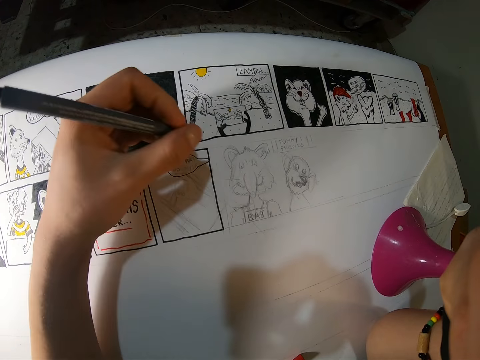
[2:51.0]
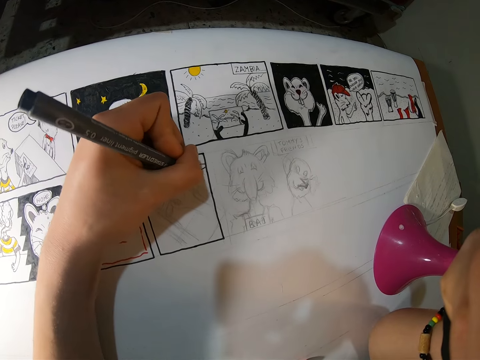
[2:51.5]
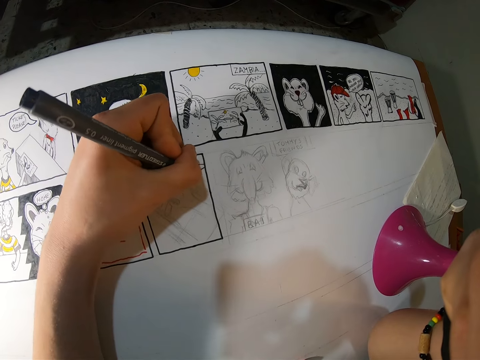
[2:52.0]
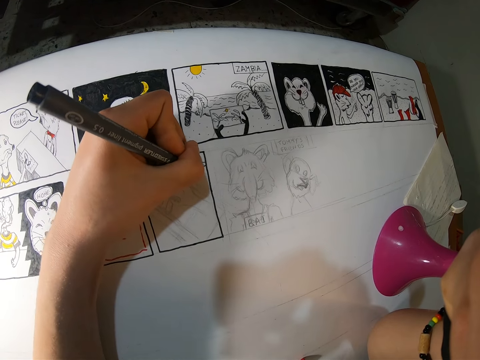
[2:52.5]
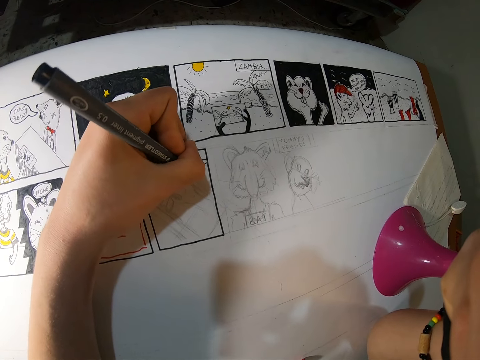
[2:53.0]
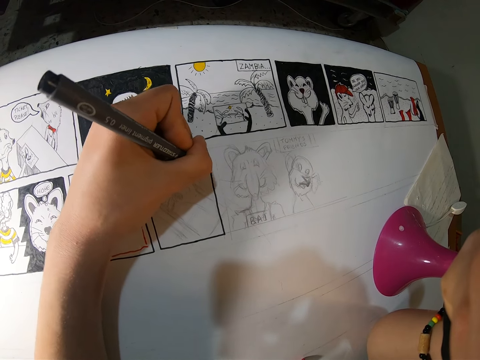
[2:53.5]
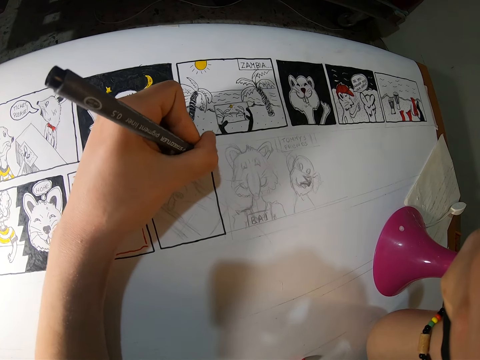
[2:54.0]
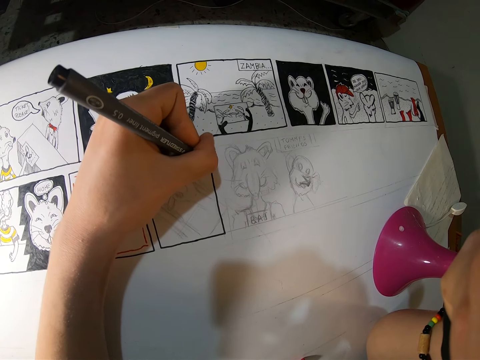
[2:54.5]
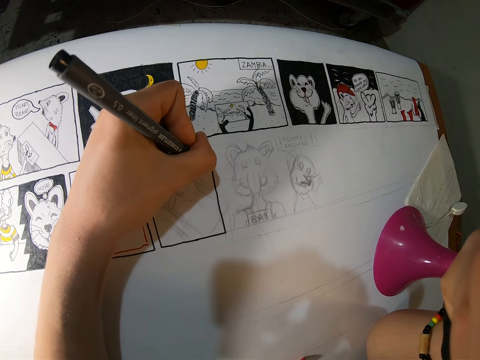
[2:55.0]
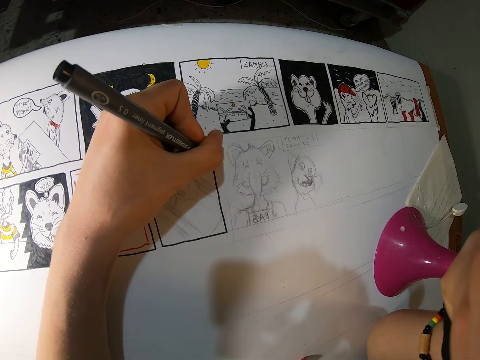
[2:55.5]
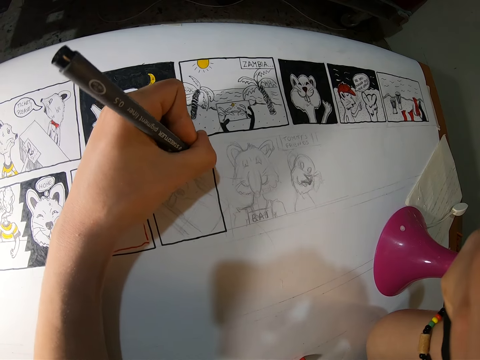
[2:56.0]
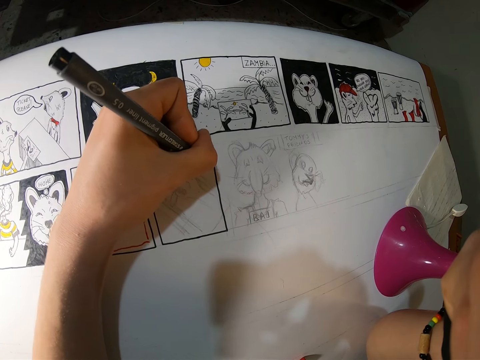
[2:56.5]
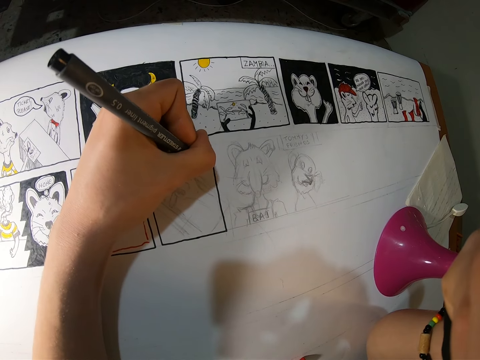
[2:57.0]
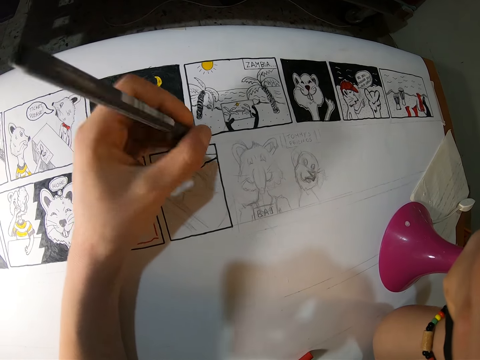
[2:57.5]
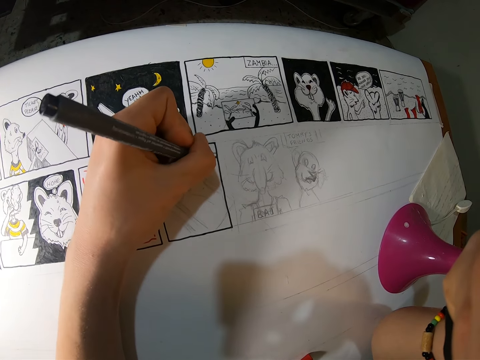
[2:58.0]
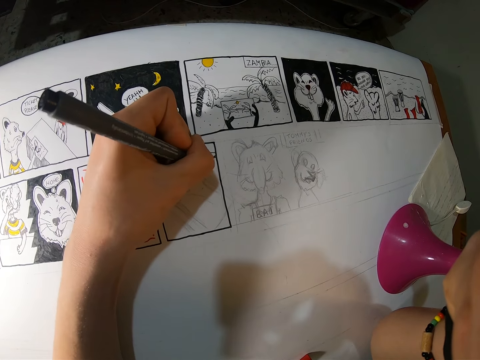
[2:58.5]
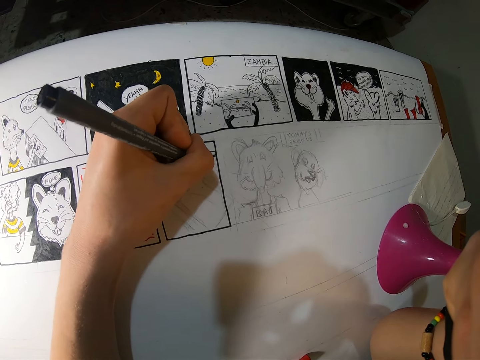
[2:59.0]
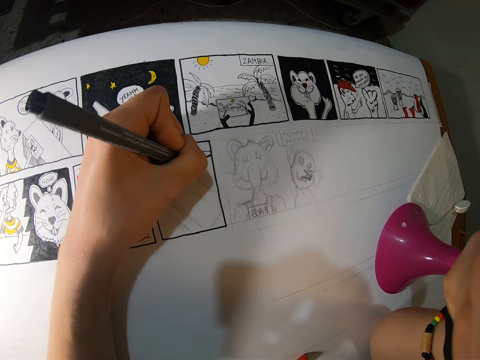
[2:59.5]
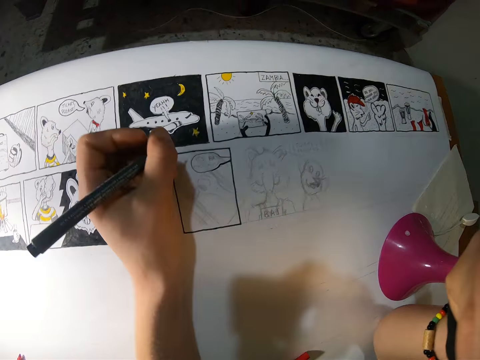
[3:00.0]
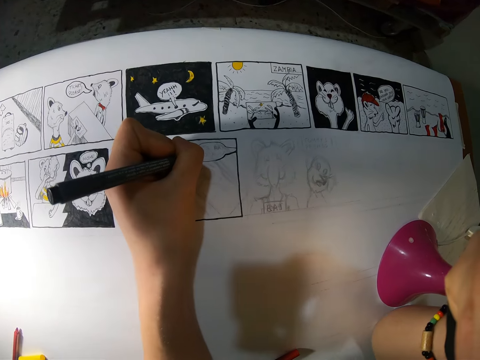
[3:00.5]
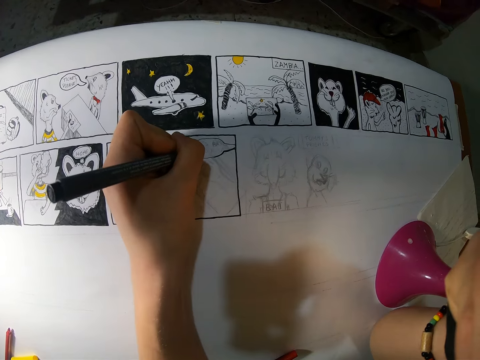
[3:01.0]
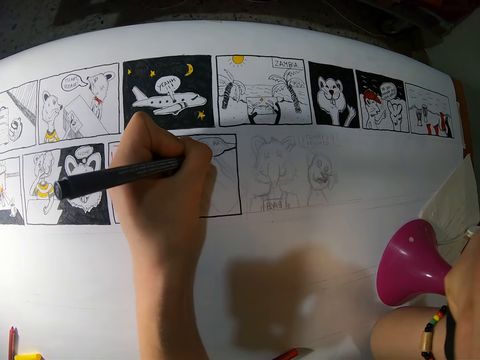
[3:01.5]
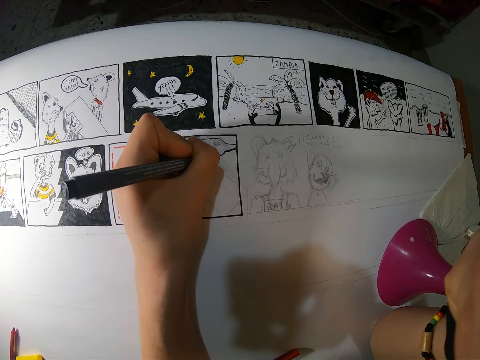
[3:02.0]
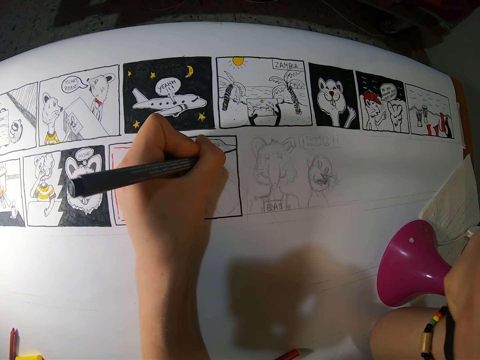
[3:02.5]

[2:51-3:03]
The camera wearer moves the left hand. They draw on the board. They move a hand. They draw on the board. They draw on the board again.

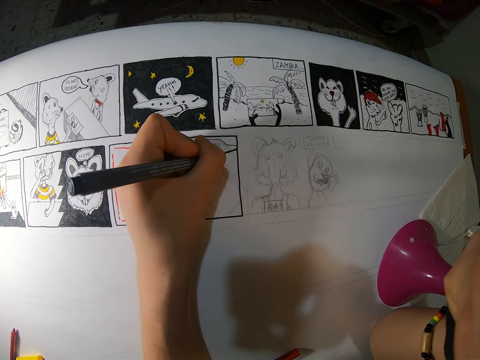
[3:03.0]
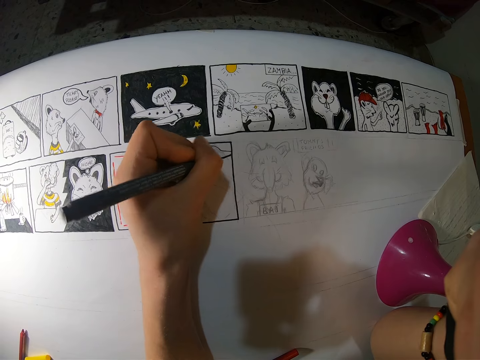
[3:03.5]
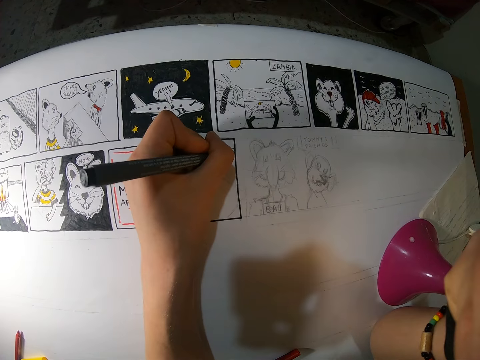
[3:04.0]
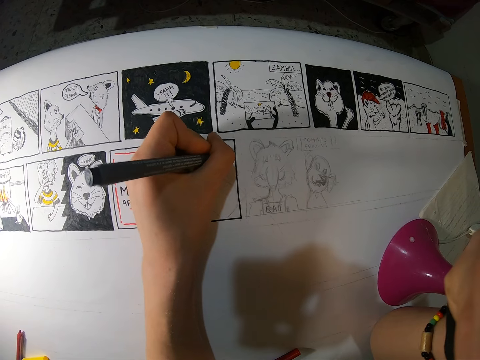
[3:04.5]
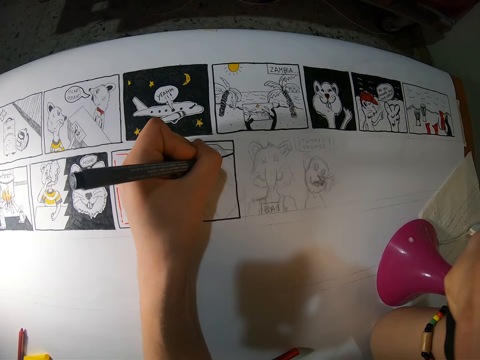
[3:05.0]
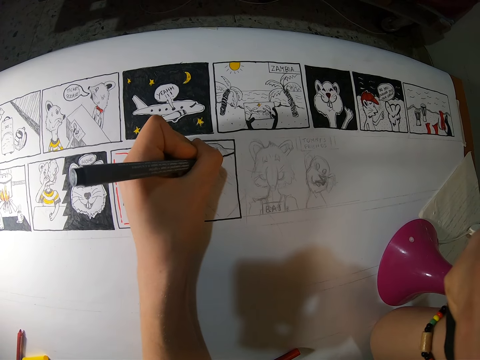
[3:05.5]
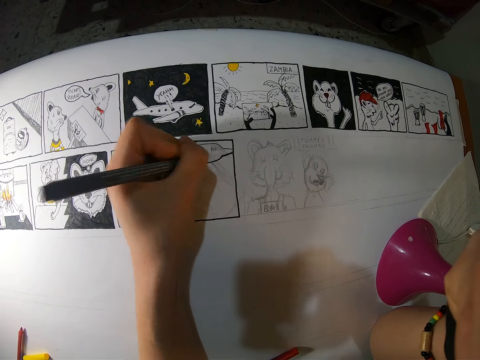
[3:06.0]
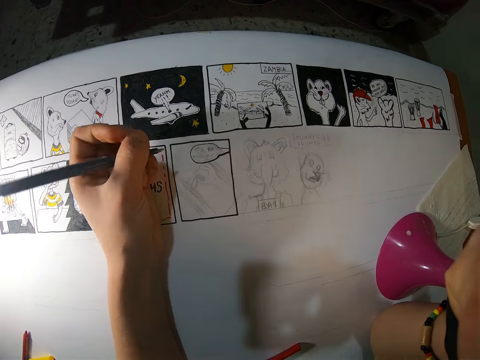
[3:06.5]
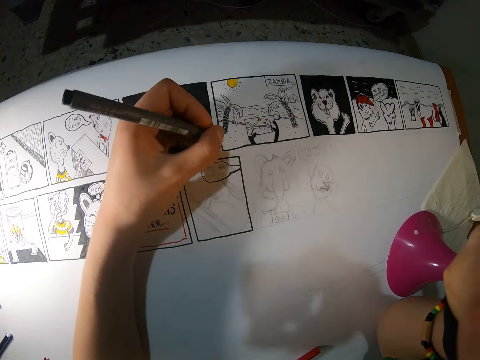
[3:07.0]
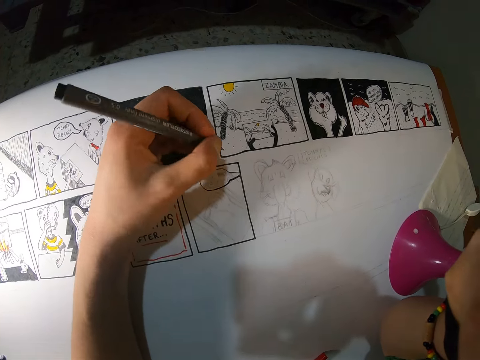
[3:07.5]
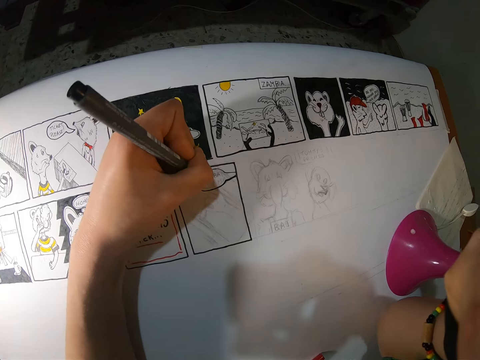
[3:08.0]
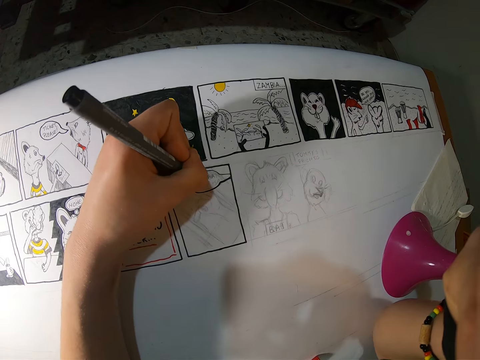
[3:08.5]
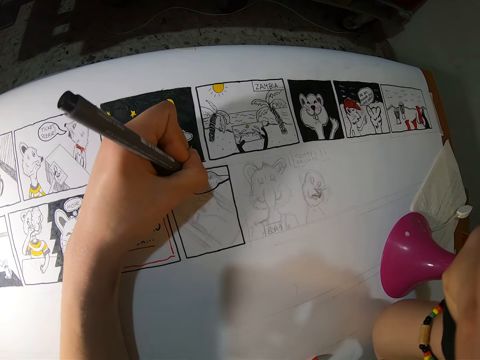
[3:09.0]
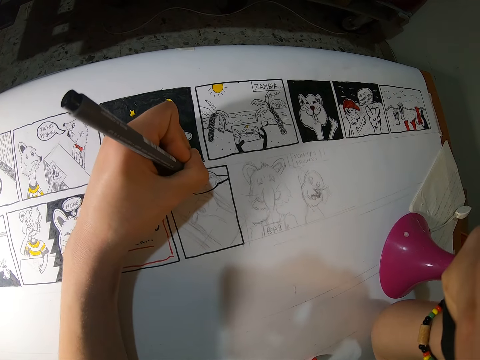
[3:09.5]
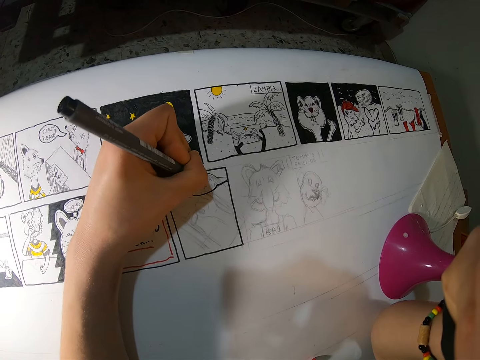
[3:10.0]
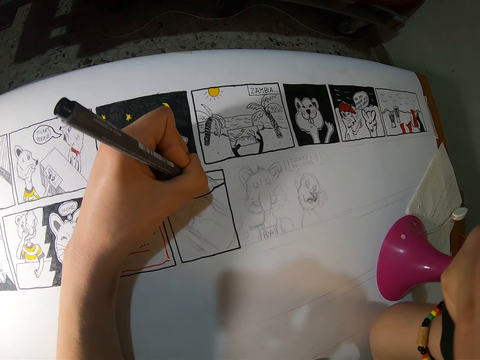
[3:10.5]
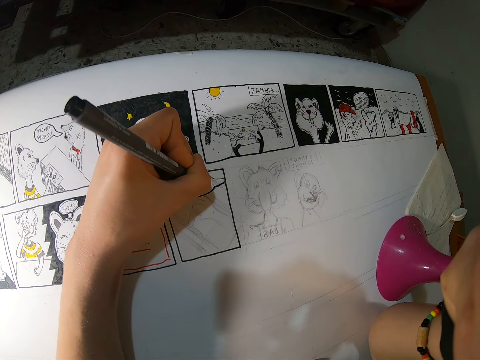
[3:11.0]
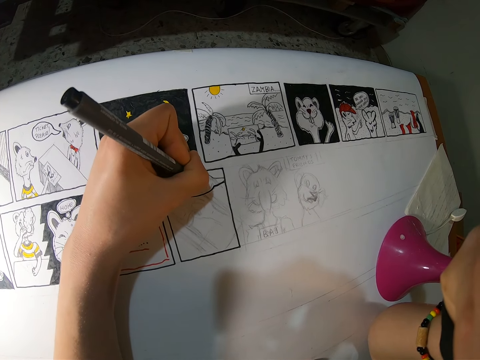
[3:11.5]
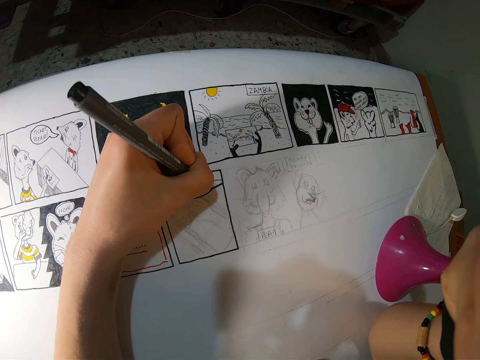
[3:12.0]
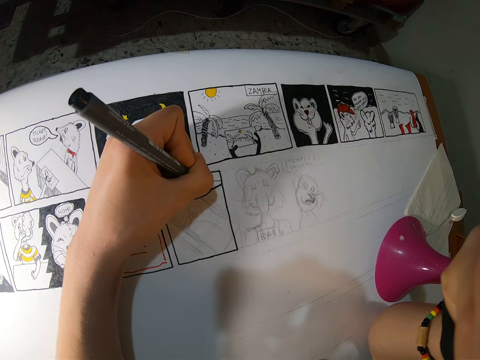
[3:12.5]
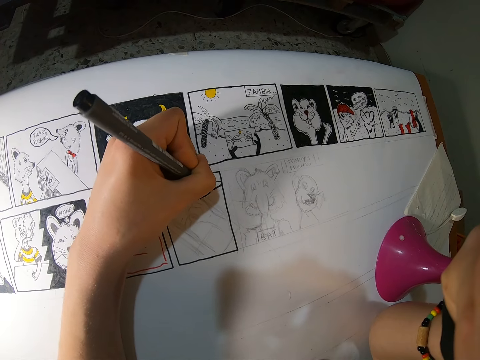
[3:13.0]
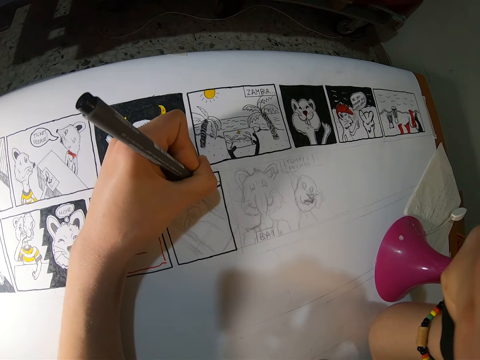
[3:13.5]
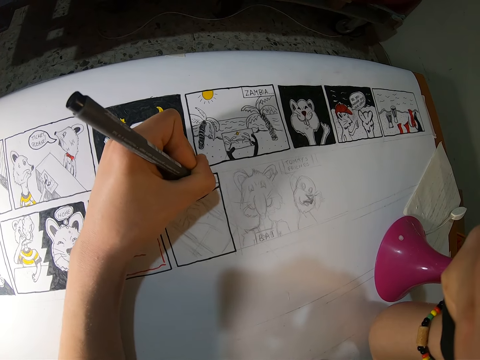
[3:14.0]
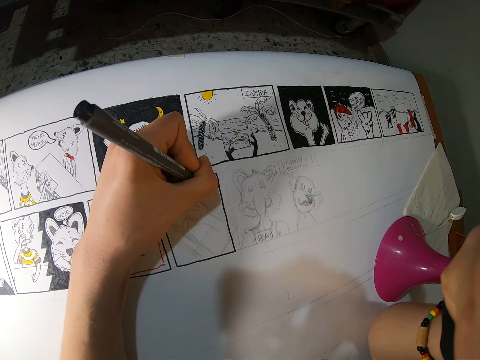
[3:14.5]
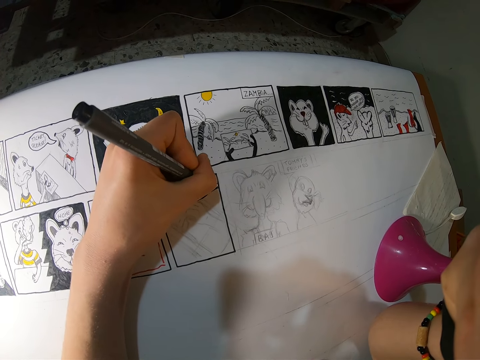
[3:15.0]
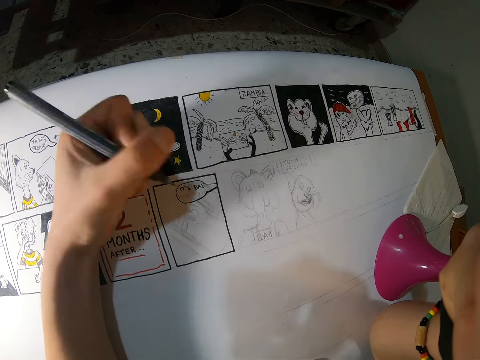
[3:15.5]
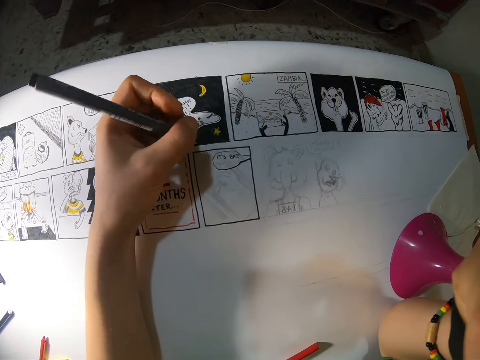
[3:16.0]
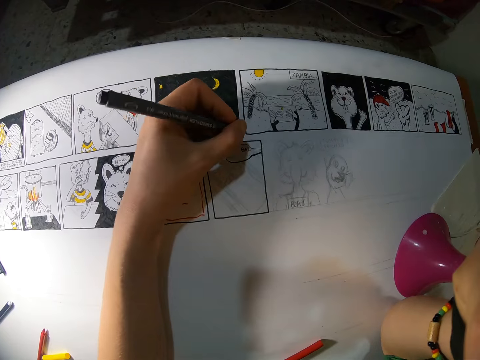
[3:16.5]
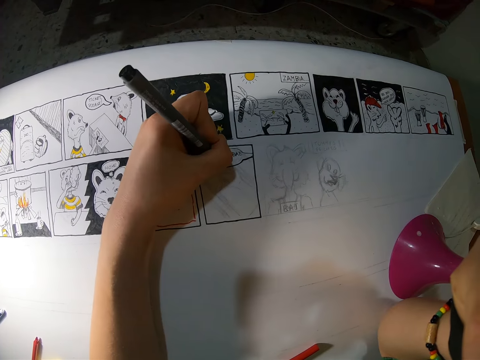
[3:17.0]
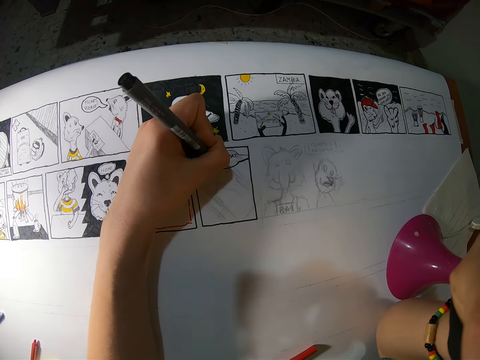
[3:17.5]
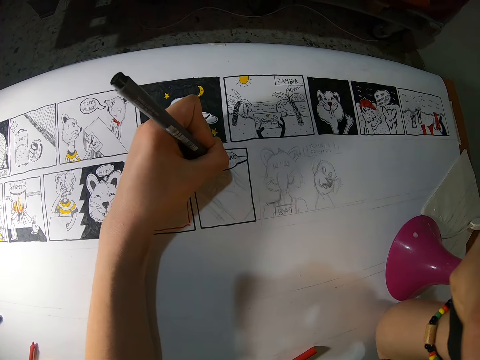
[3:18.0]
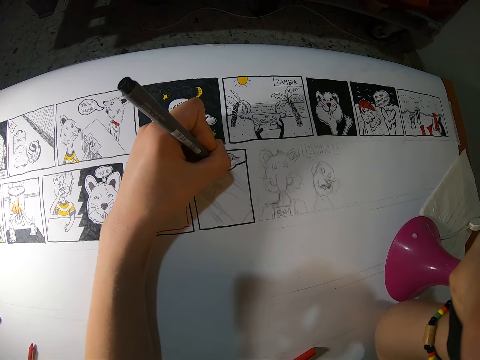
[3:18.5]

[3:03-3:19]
The camera wearer draws on a board. They move a hand. They move the hand again. They adjust a pen. They draw on the board. They draw on the board again. They move the hand away. They move the hand. They draw on the board.
